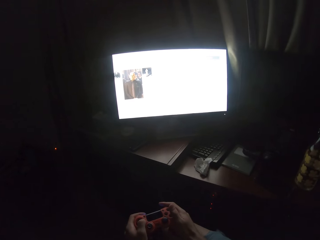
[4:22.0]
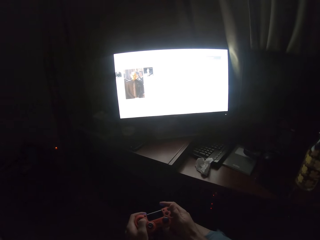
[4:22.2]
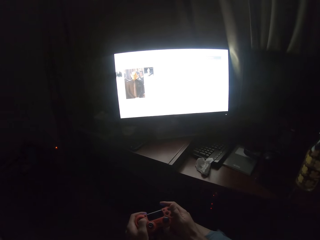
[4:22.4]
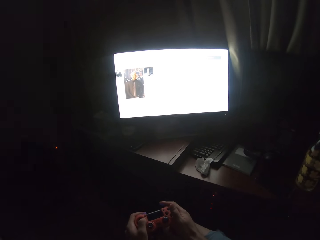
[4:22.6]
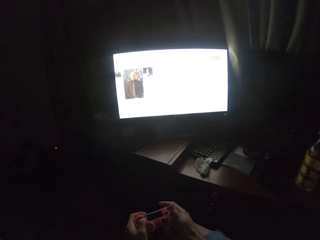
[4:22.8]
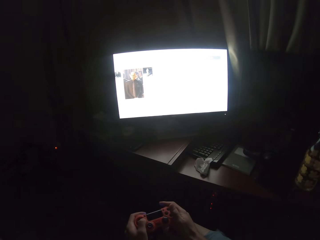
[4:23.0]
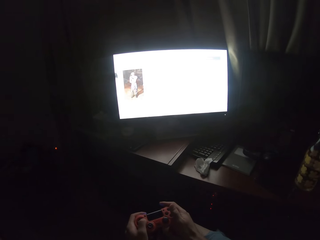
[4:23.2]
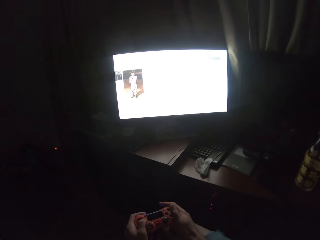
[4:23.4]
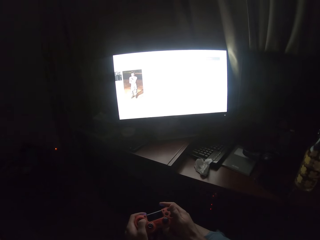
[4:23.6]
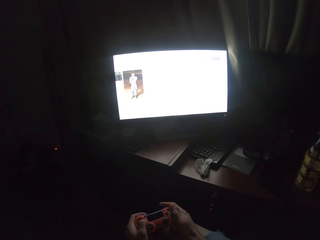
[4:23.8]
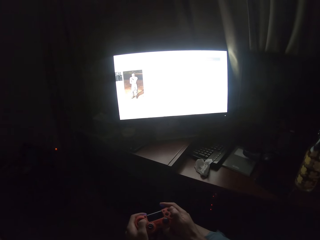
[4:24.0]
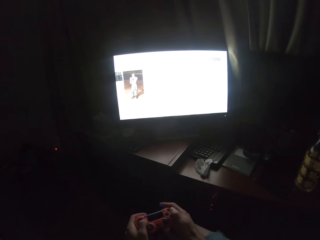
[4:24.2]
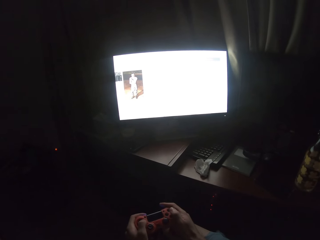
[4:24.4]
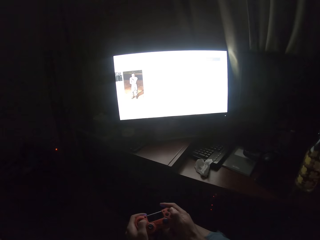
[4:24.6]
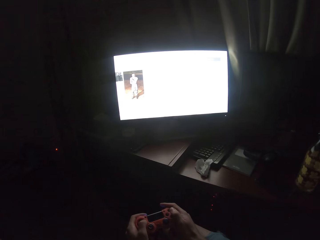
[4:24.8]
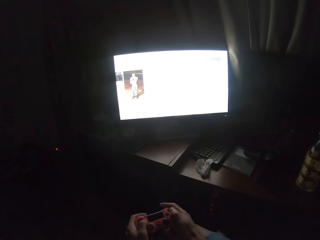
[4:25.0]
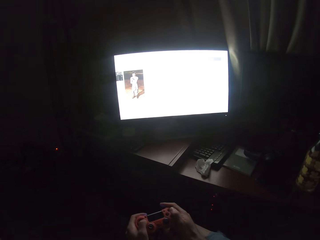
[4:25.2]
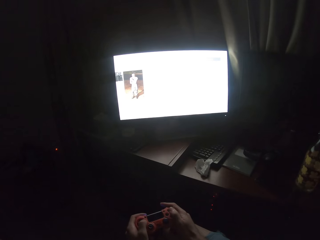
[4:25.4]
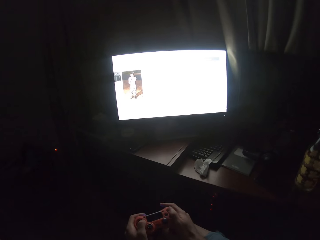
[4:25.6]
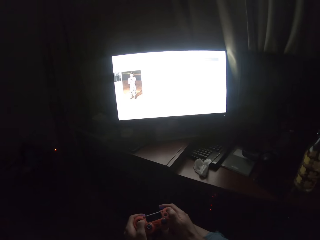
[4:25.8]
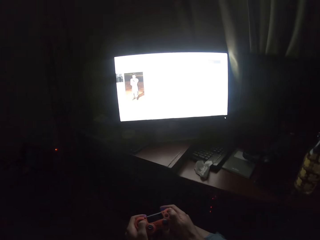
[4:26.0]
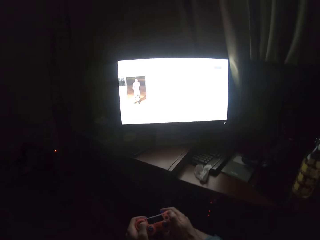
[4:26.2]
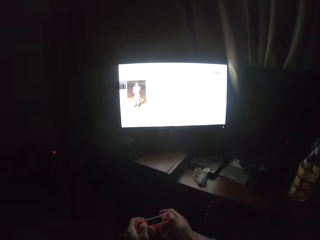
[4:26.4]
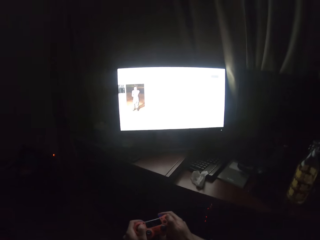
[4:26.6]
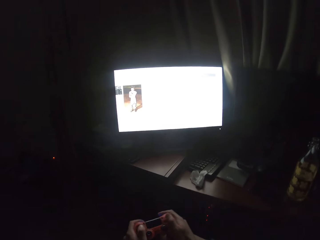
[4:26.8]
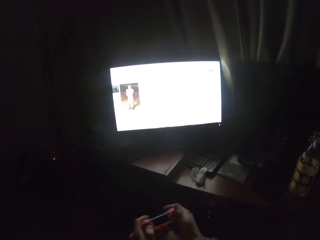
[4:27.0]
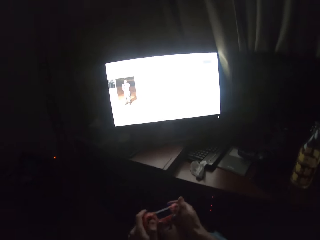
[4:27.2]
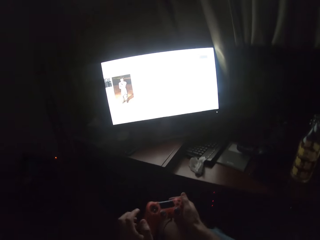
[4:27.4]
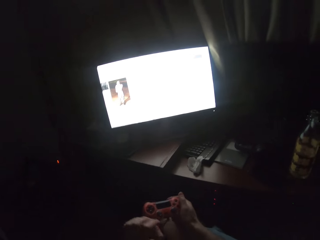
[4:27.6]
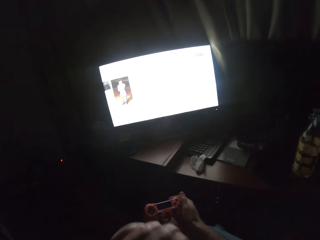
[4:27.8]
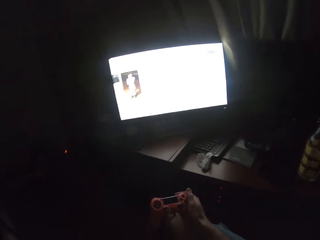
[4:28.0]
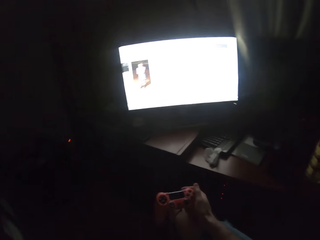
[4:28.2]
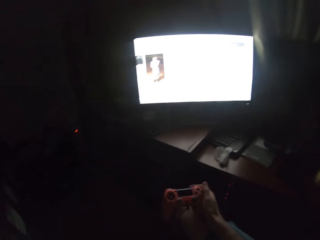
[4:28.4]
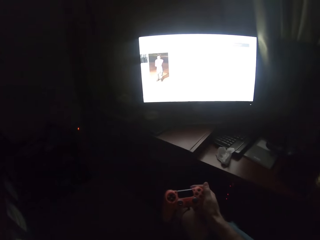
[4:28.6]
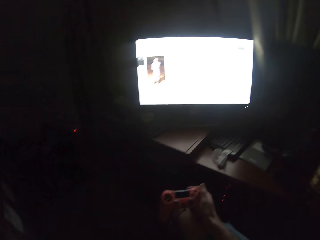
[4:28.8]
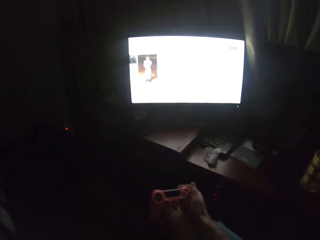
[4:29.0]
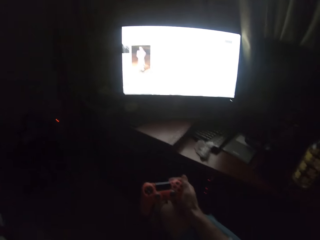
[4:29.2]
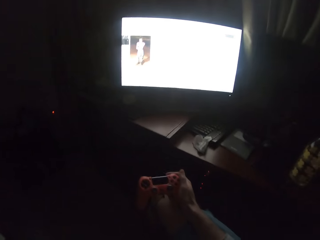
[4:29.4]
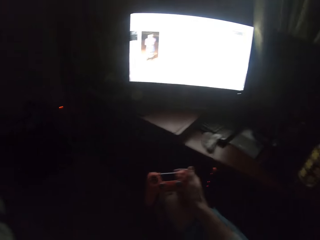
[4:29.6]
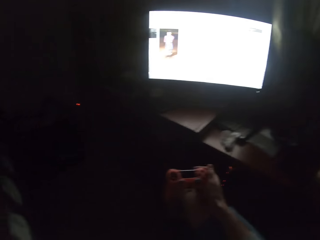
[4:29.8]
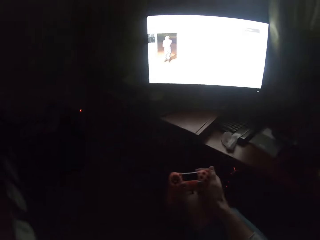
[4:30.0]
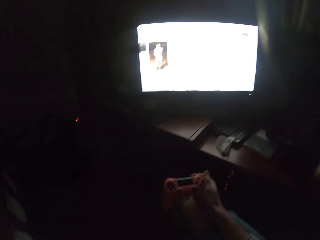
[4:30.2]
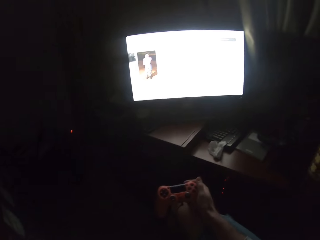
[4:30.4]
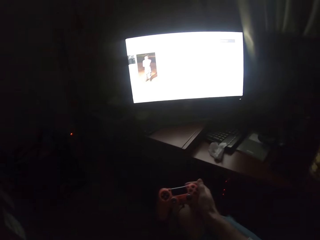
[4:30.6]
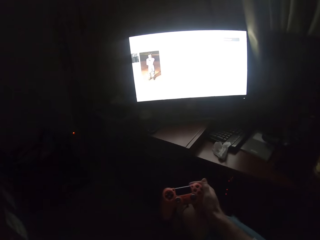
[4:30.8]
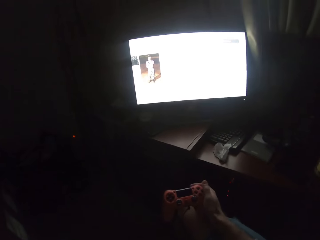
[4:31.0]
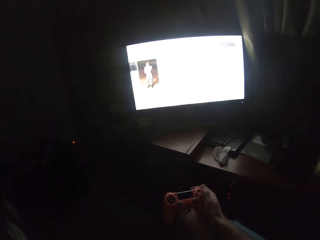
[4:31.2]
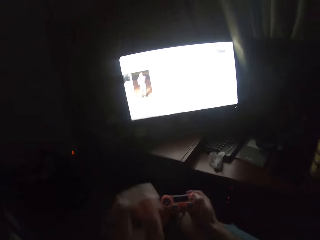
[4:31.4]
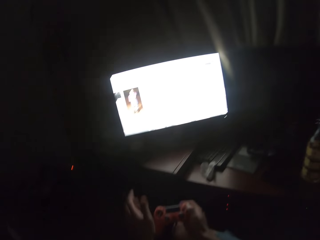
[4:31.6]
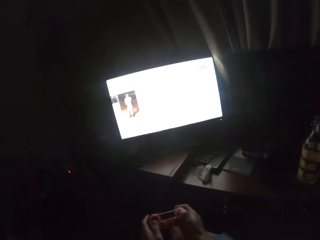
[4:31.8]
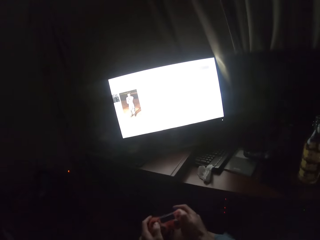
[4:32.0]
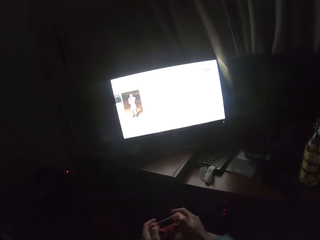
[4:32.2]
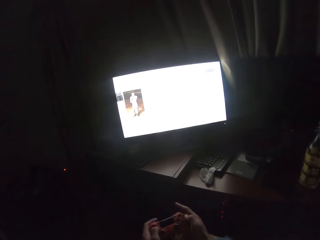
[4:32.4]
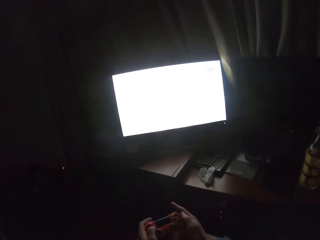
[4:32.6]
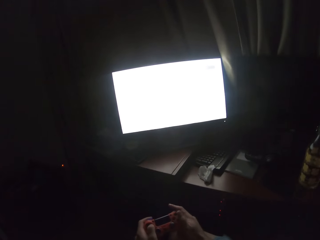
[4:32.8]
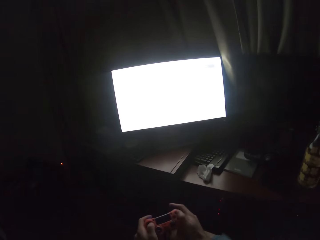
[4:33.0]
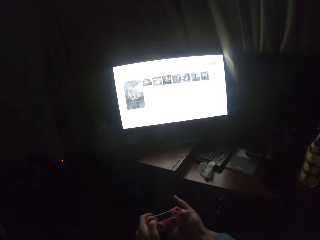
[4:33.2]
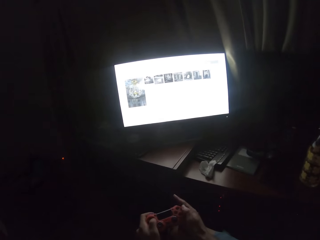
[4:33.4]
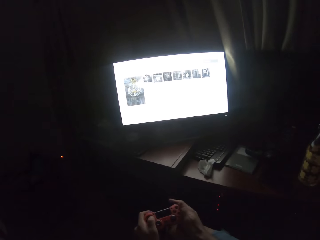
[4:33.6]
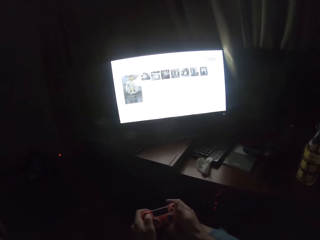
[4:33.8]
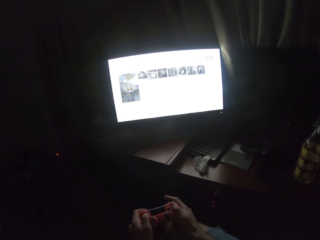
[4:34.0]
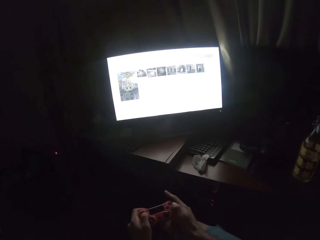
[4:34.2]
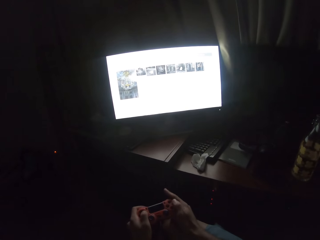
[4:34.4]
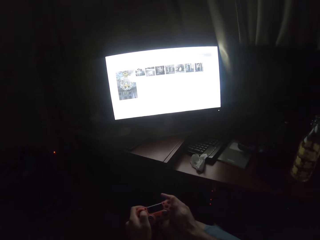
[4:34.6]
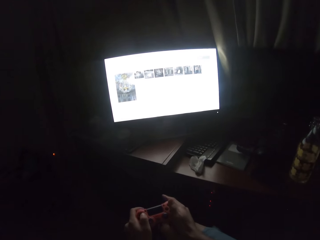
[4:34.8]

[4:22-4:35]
The camera wearer turns to the side. He lifts up his left hand. He holds a controller. He turns to the side.

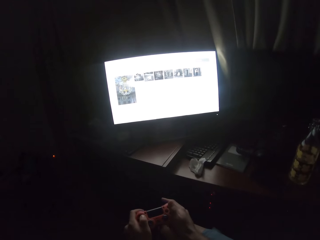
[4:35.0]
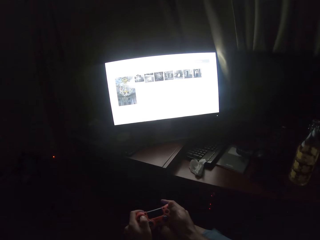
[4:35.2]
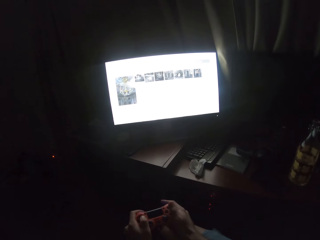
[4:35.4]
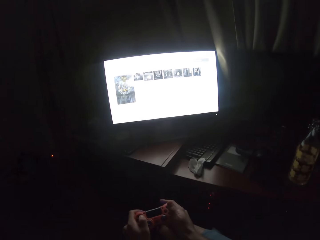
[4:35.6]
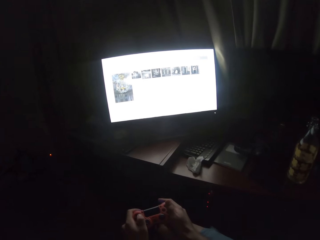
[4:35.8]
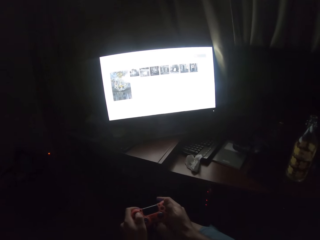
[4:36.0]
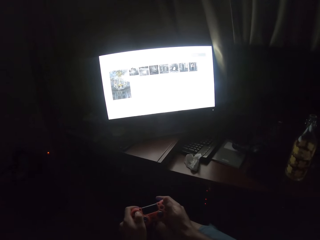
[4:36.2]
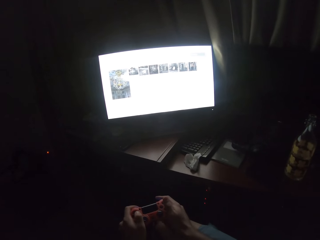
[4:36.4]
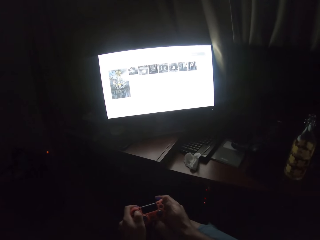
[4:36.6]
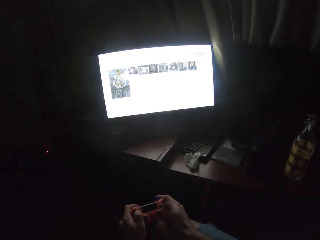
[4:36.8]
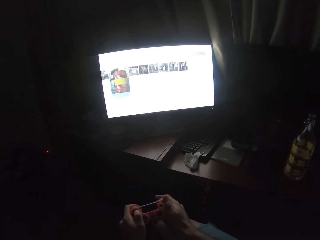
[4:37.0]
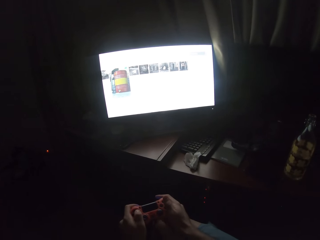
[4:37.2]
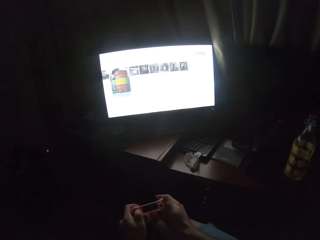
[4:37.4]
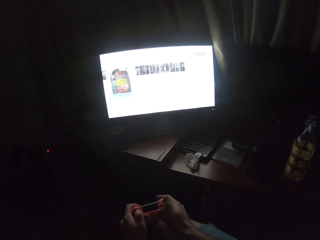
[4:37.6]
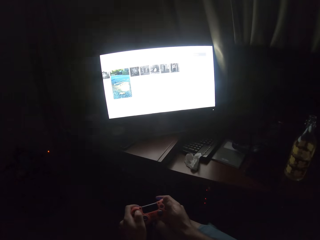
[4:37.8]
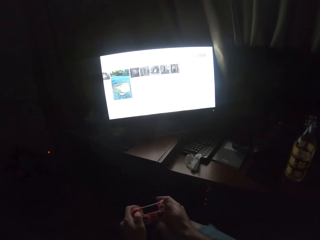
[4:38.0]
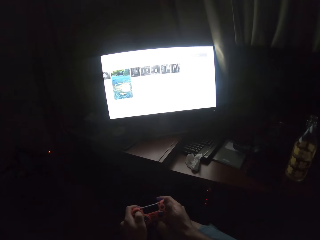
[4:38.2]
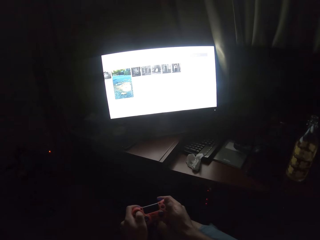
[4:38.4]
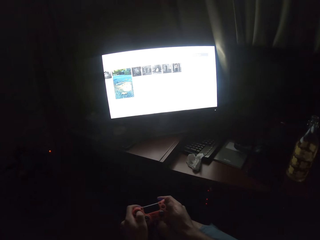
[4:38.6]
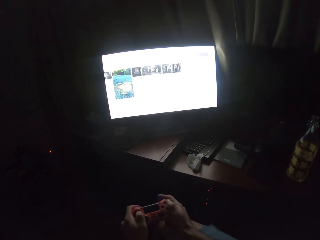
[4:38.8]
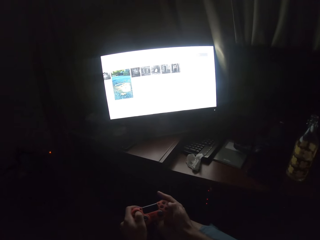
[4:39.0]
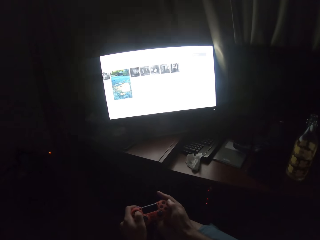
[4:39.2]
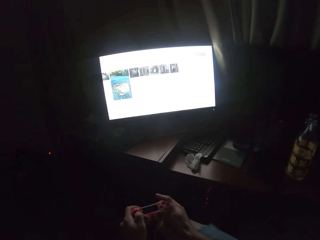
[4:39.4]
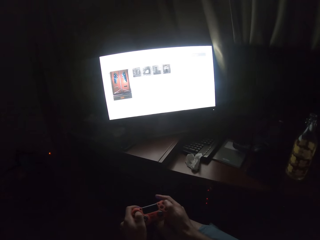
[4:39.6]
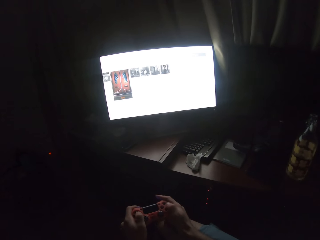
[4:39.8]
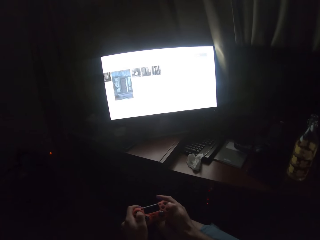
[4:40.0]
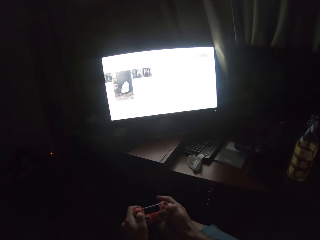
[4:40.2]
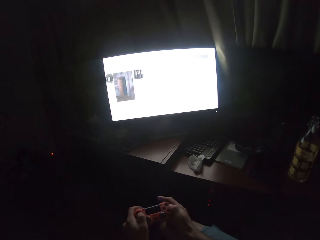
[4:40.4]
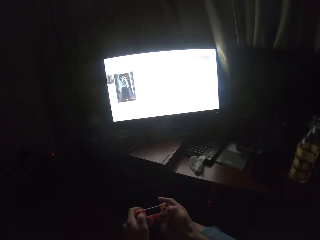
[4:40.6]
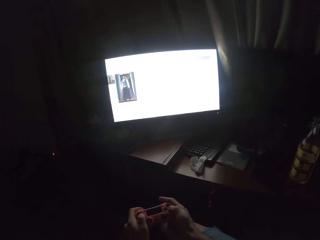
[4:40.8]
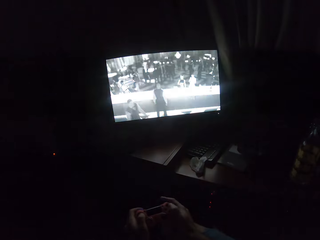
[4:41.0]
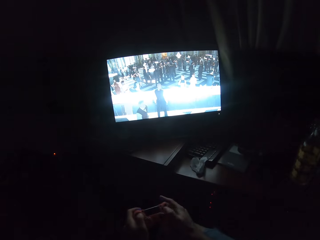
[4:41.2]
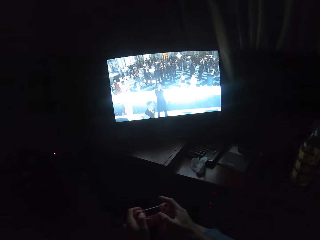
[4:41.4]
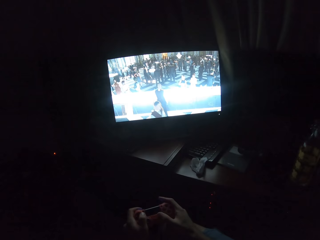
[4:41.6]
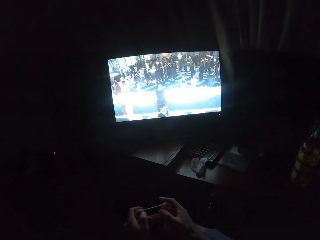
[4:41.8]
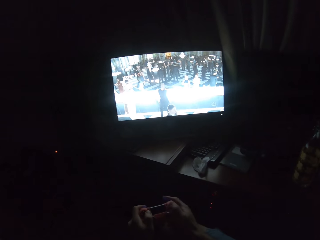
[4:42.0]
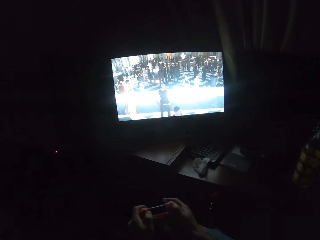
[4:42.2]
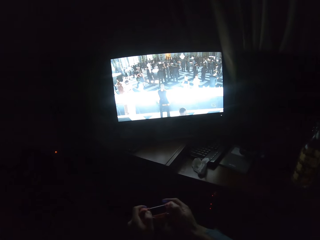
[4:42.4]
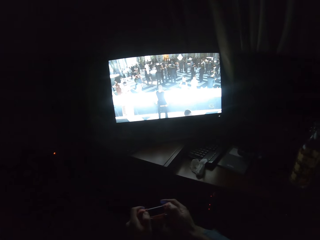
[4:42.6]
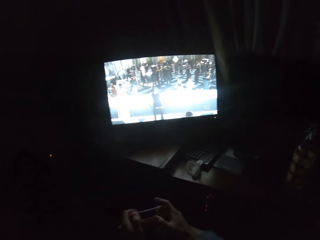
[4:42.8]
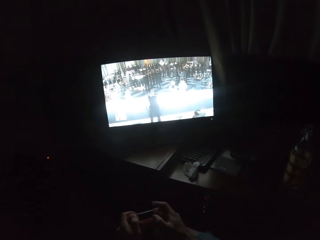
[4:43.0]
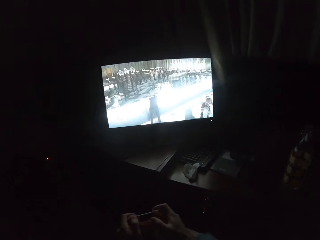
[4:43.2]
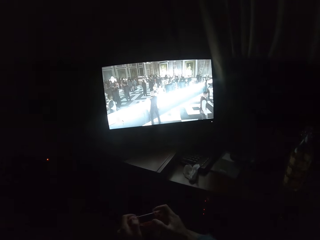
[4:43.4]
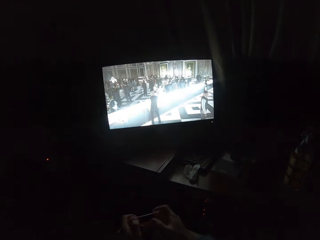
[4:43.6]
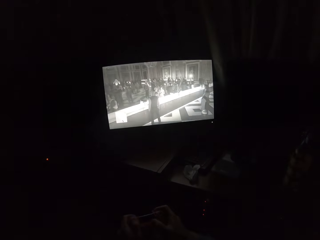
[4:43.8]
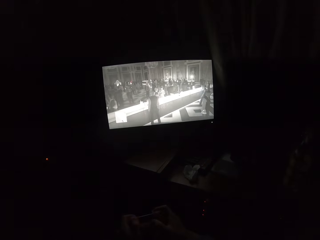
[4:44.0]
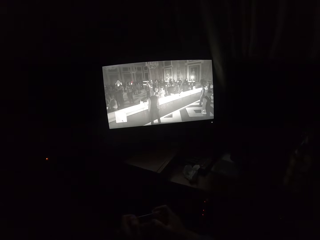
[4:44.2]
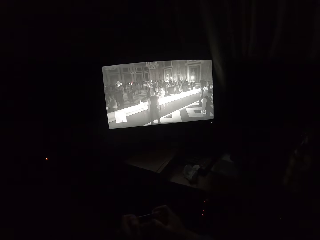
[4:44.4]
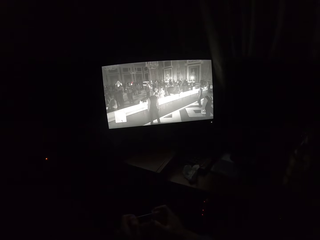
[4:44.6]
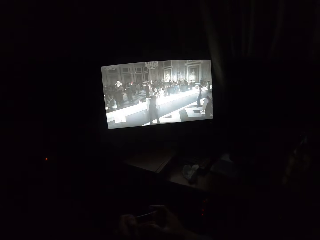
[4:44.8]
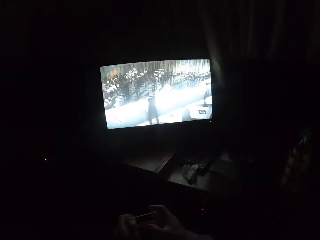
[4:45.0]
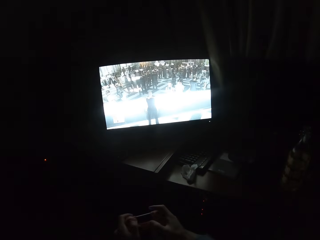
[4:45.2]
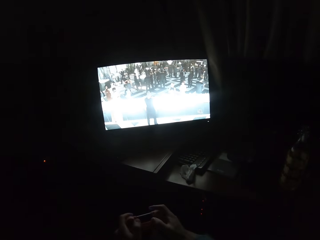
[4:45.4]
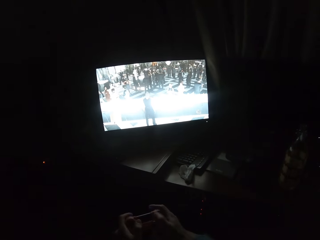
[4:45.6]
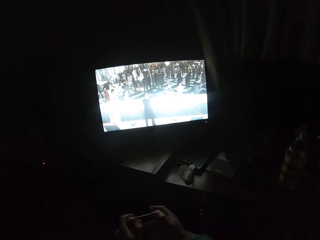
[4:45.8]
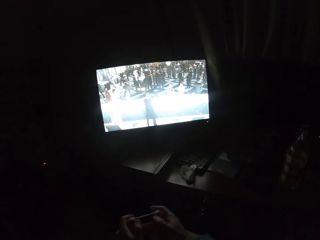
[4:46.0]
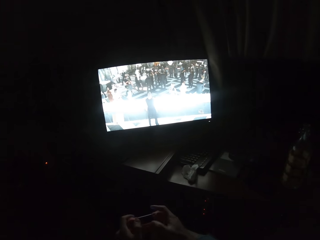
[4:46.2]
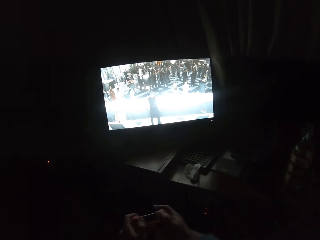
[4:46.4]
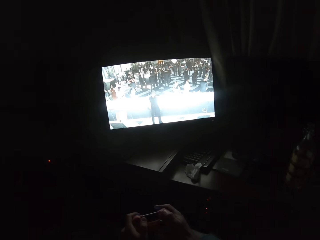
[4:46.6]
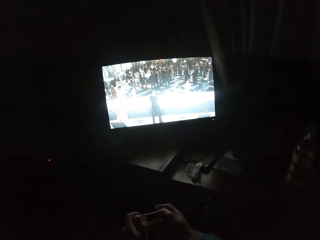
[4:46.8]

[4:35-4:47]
The camera wearer holds the gaming controller. They scroll through the screen with the controller. They turn to the side.
